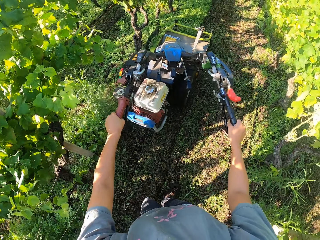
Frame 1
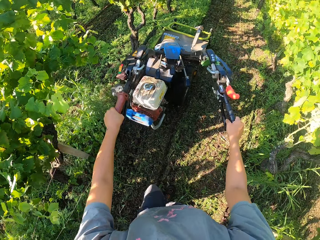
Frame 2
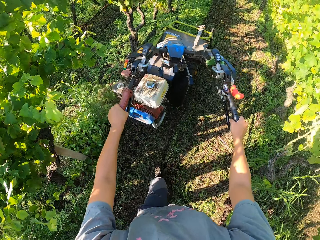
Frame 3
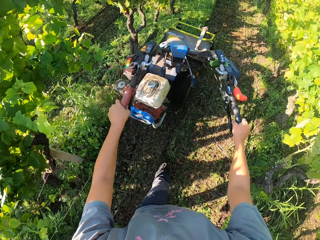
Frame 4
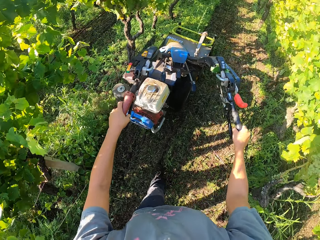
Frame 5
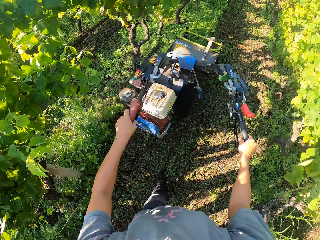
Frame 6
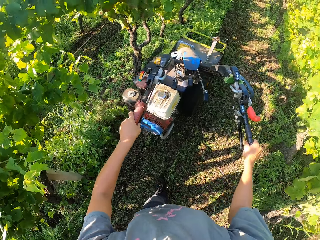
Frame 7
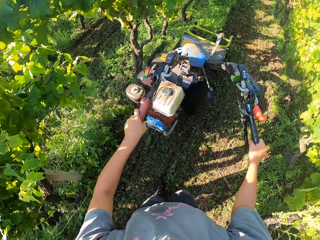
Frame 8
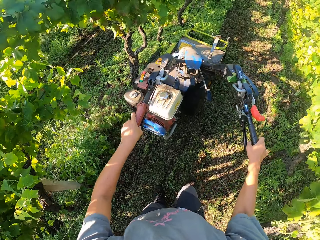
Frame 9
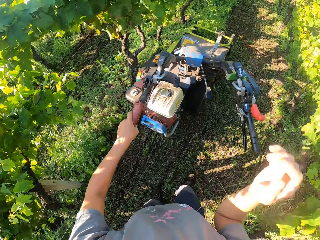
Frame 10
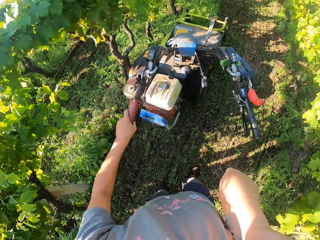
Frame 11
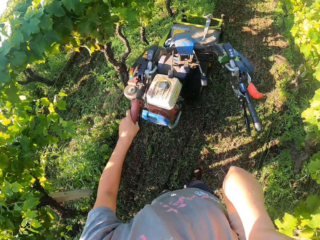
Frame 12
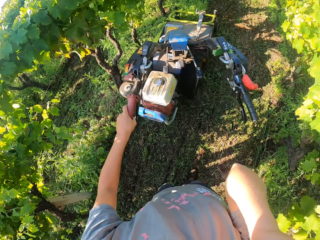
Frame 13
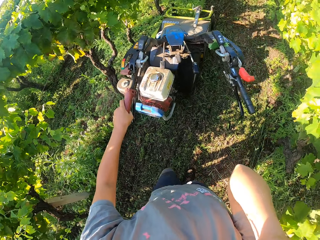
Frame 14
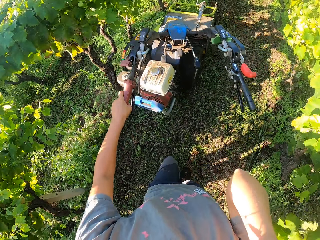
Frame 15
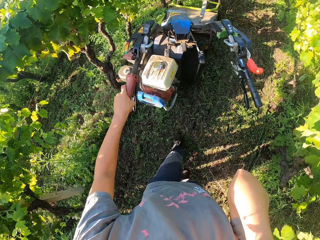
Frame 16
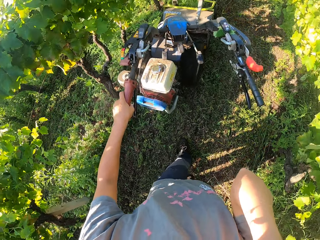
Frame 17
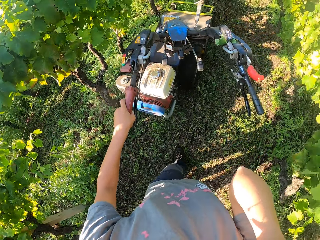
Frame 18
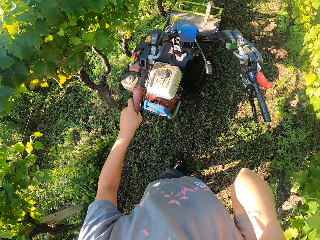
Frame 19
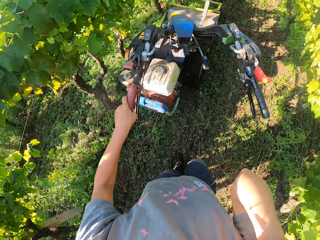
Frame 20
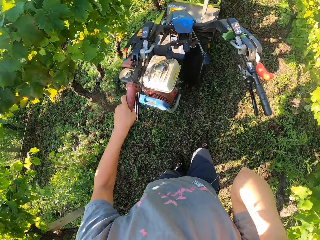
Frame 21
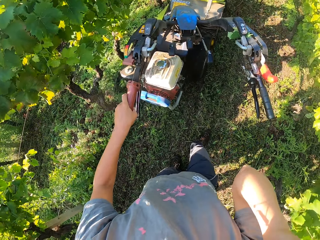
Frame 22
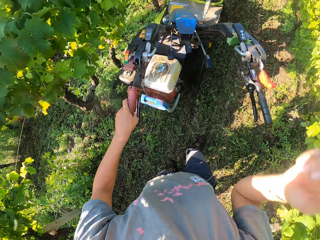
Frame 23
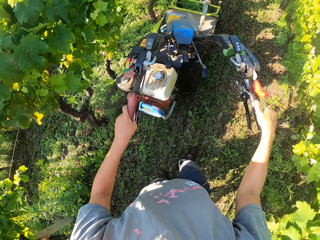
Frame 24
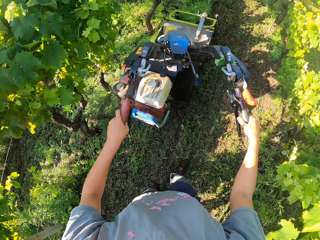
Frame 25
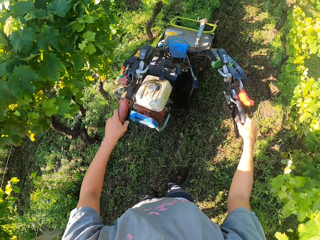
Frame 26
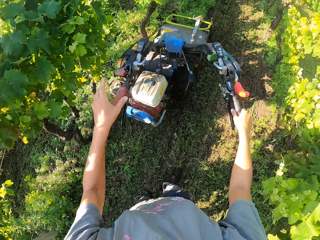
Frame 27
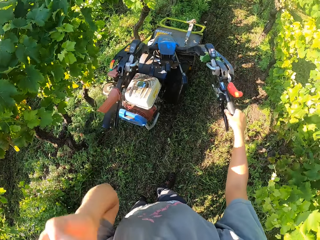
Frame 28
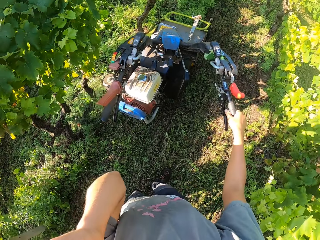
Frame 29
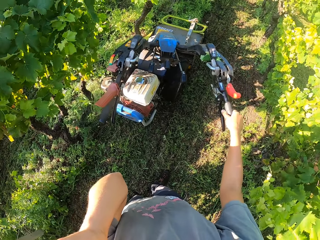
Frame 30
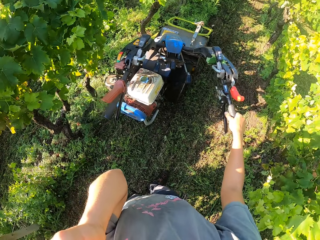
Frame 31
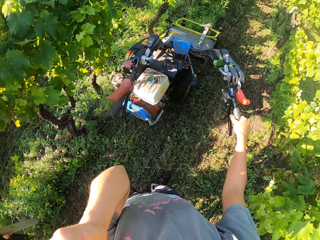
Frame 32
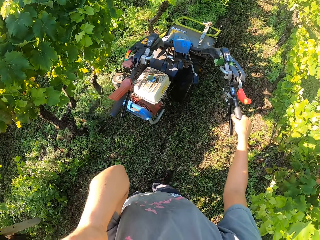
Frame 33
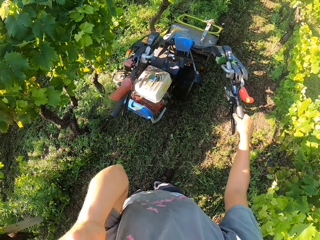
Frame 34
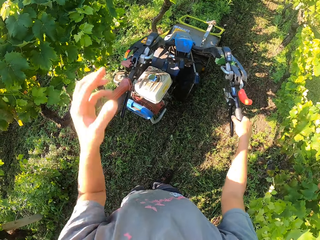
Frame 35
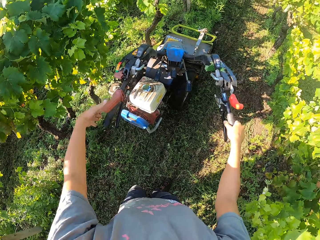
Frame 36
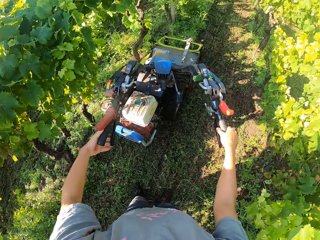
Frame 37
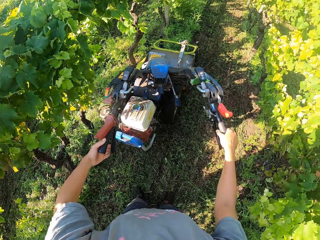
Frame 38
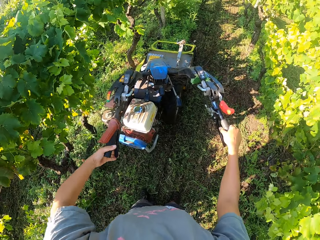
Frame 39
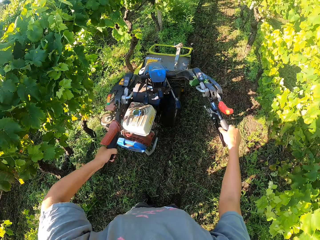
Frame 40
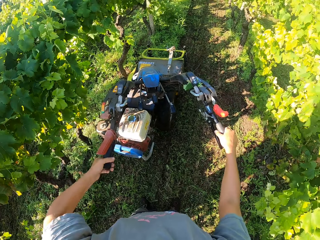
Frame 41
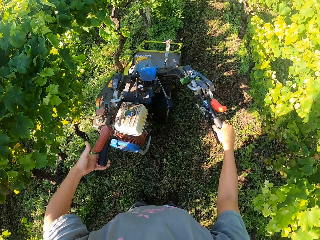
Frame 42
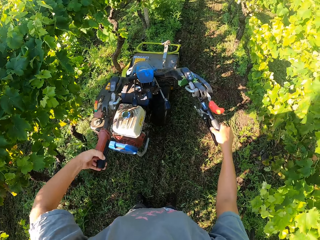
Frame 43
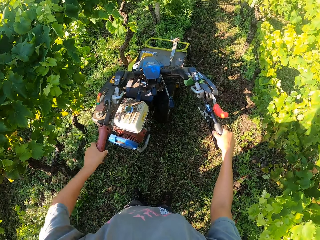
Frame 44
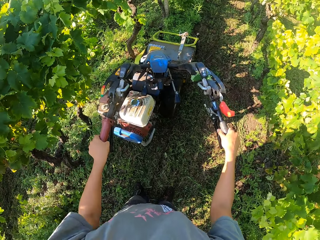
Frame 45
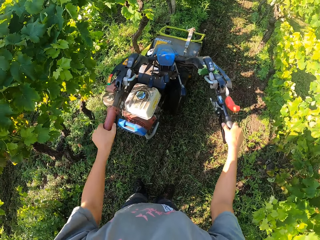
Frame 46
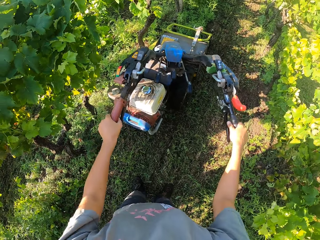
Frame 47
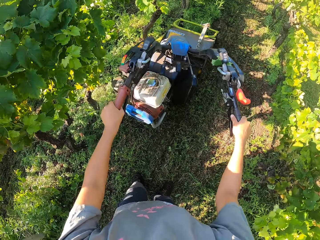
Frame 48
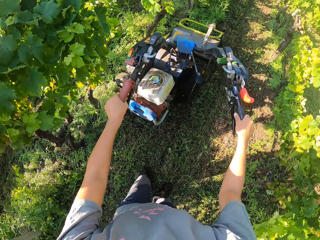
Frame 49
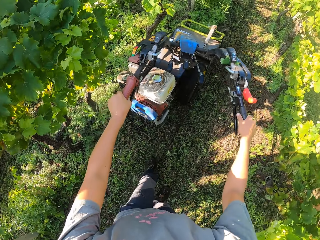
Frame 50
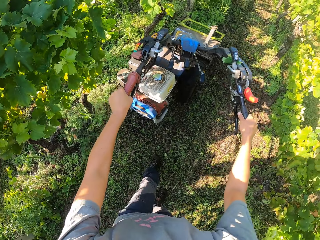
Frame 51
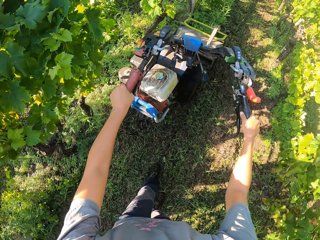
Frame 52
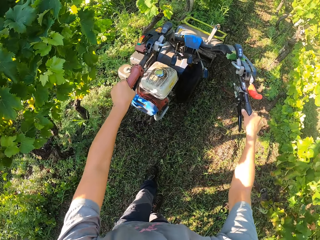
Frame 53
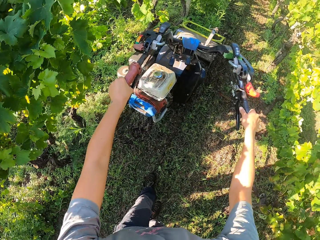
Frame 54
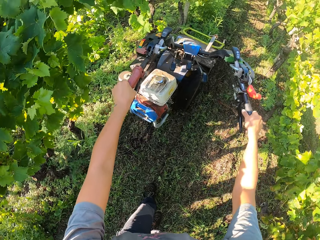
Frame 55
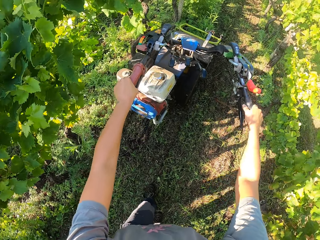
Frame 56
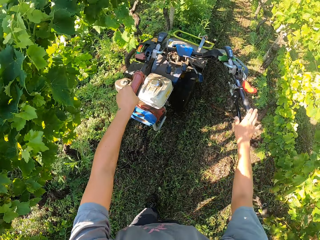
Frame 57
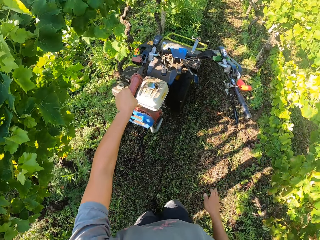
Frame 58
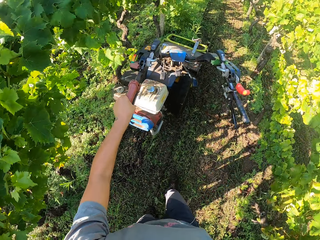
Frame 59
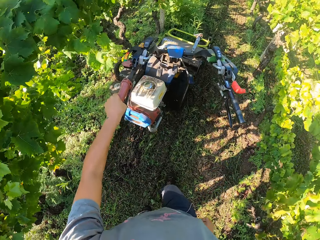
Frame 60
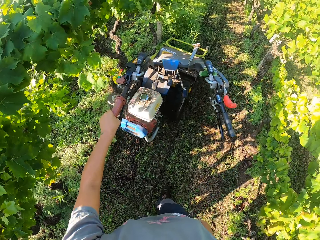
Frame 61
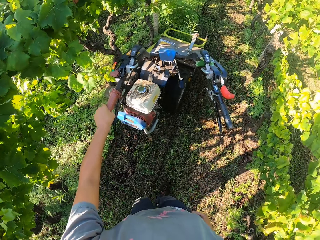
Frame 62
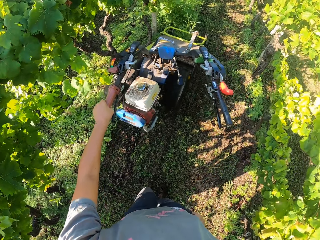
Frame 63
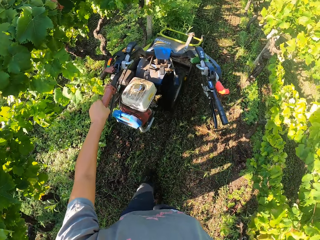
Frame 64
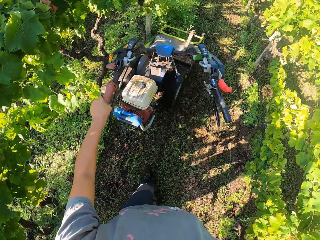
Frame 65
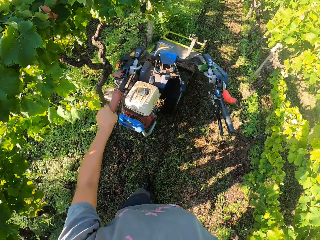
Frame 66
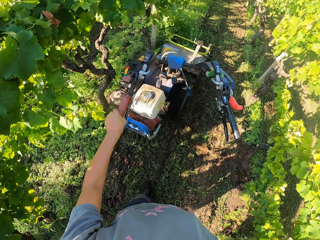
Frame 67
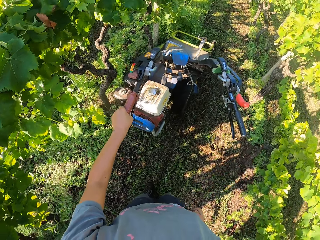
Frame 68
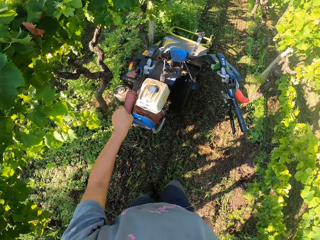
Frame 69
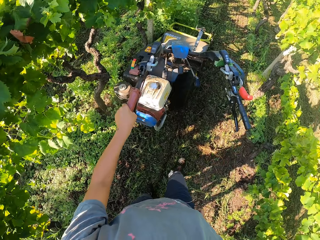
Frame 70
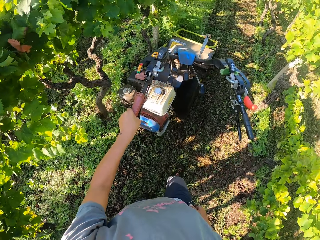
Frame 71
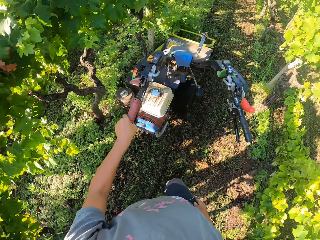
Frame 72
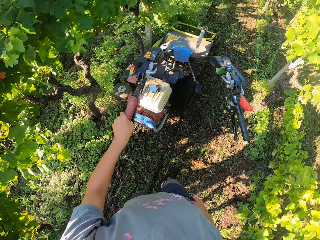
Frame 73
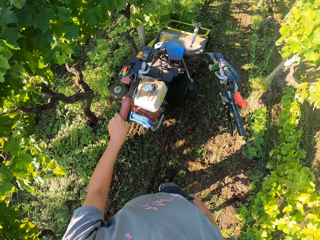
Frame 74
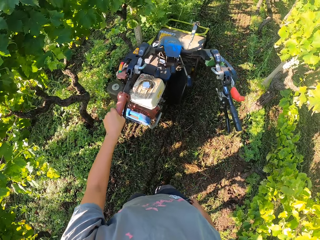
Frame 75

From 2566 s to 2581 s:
The camera wearer raises his right hand to his face. He holds the lawn mower machine with his hand. He removes his right hand from his face. He holds the lawn mower with both his hands. He stops cutting the grasses with the brush mower. He raises his left hand to his face. He holds the lawn mower machine with his hand. He removes his left hand from his face. He holds the lawn mower with both his hands. He holds the handle of the lawn mower firmly. He continues cutting the grasses on the farm with the brush mower. He holds the lawn mower with both his hands. He removes his right hand from the handle of the brush mower. He holds the lawn mower machine with his hand. He cuts the grass with the lawn mower machine.

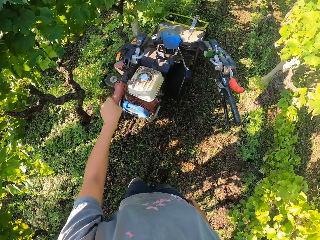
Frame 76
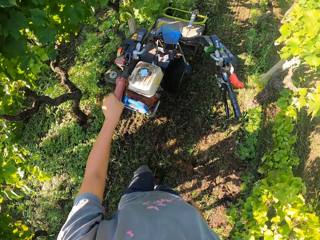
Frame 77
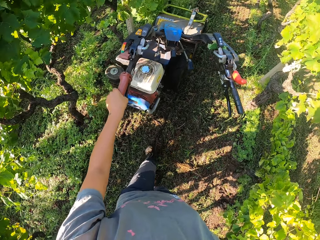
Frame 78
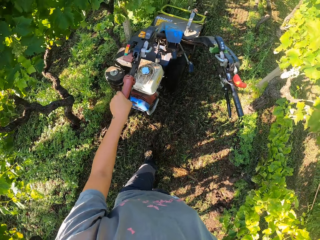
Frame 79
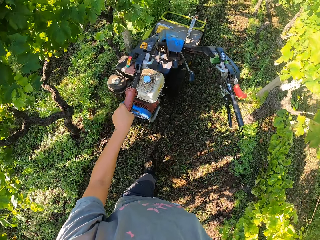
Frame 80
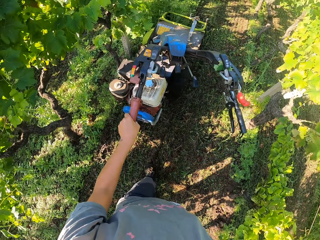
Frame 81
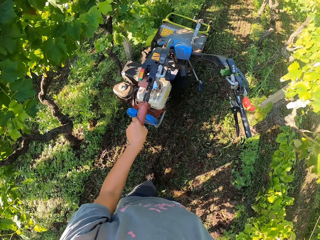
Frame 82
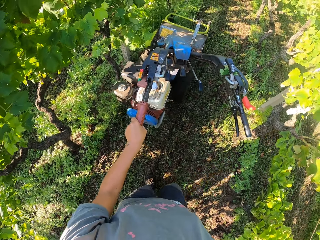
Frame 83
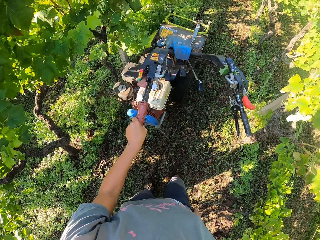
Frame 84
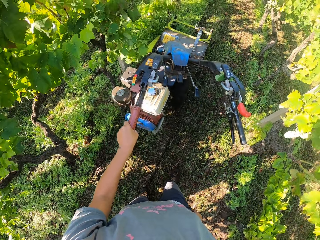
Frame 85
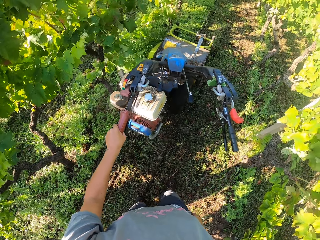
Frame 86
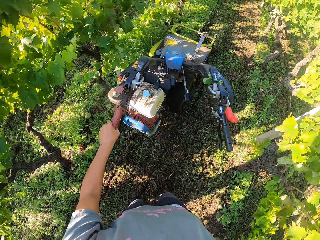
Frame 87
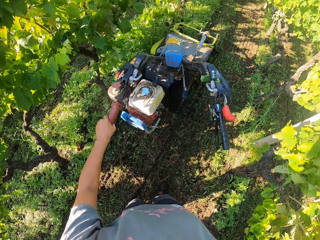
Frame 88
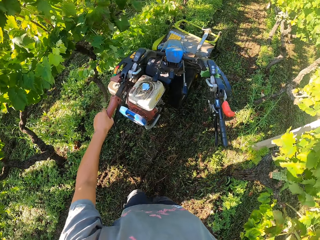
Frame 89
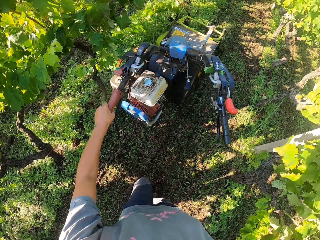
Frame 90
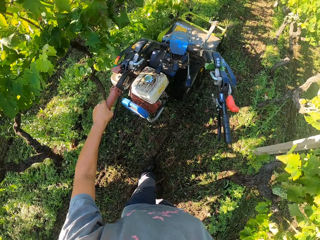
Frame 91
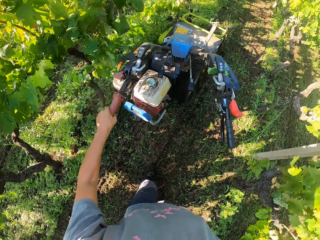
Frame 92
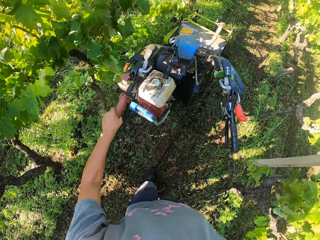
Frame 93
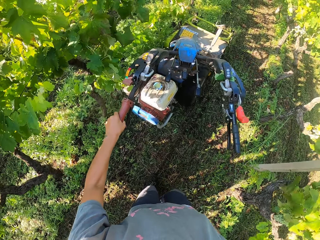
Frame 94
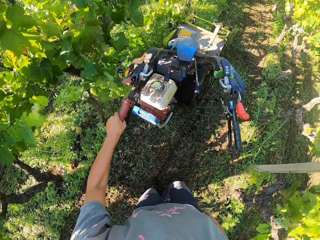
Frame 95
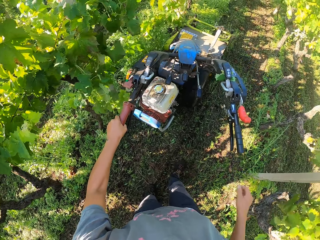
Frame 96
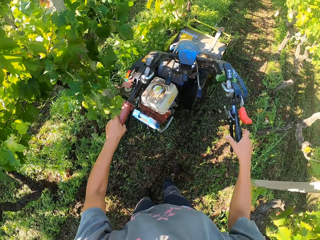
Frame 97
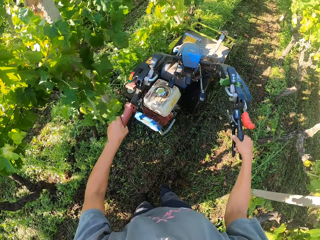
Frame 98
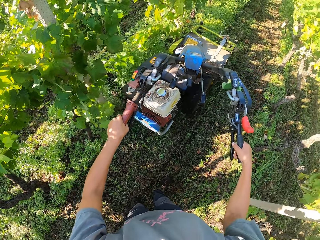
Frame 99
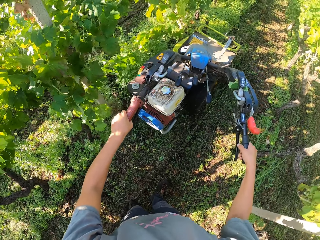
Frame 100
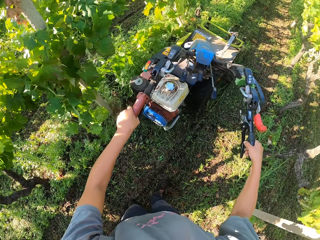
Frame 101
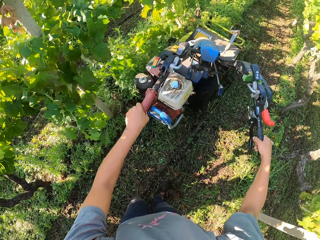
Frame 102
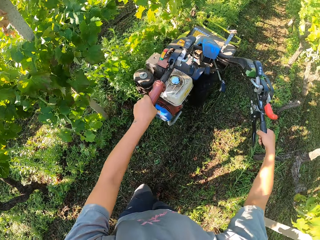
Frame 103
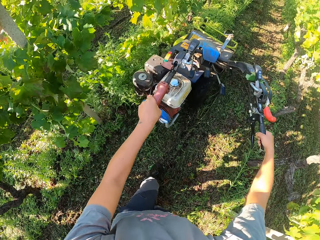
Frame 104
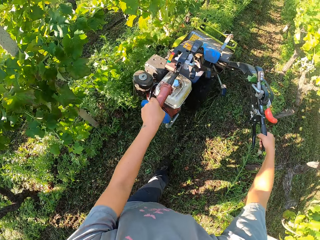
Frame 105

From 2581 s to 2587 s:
The camera wearer returns his right hand to the handle of the brush mower. He holds the lawn mower with both his hands.
